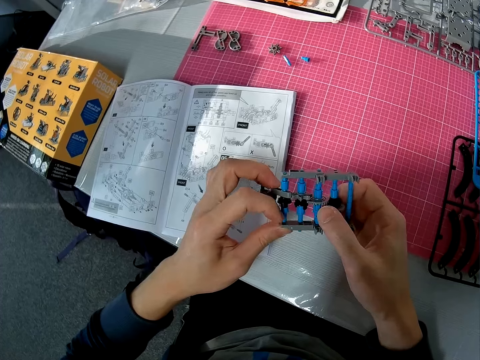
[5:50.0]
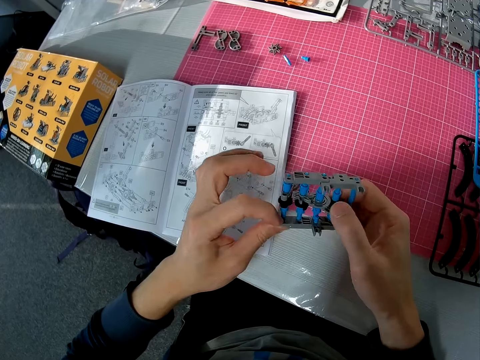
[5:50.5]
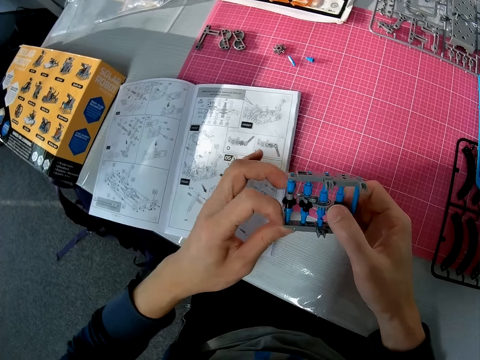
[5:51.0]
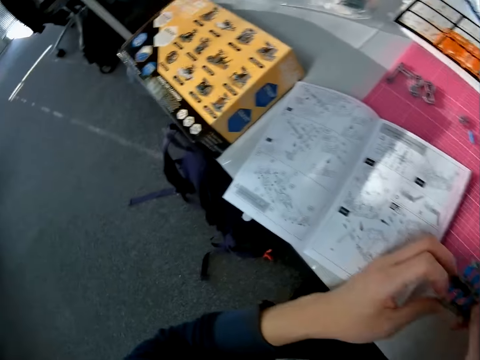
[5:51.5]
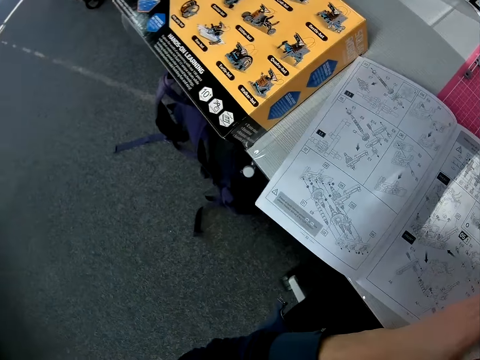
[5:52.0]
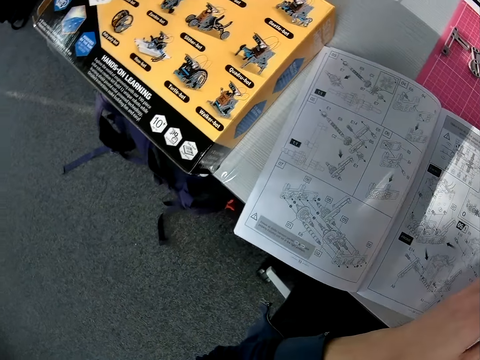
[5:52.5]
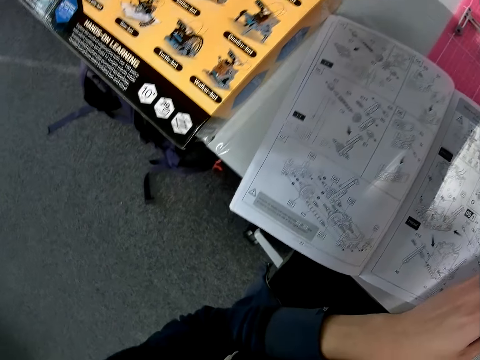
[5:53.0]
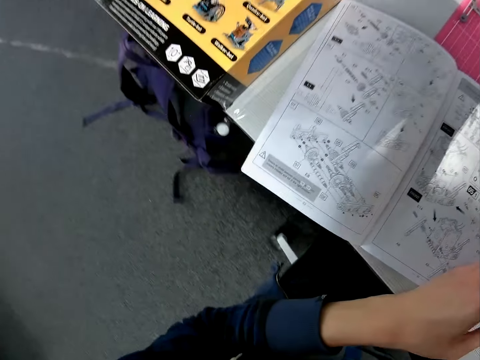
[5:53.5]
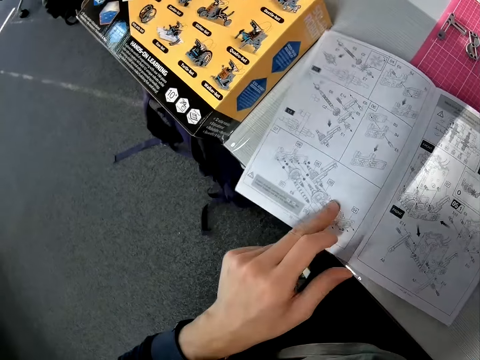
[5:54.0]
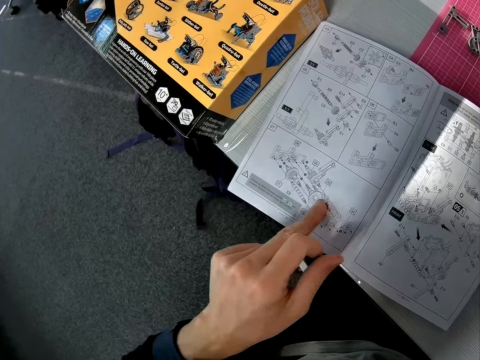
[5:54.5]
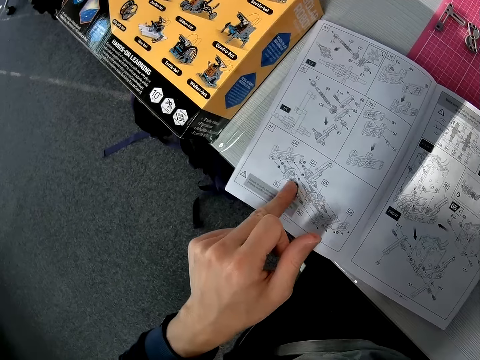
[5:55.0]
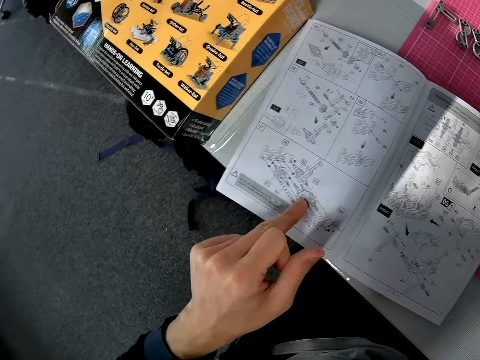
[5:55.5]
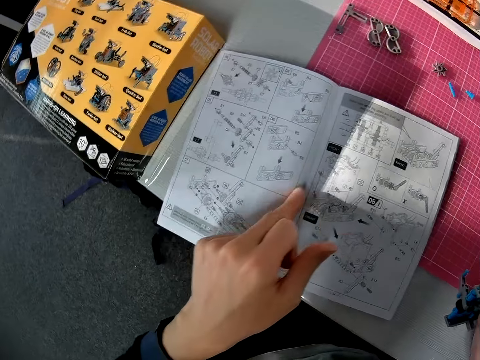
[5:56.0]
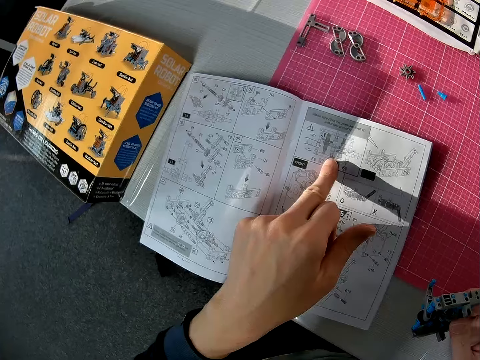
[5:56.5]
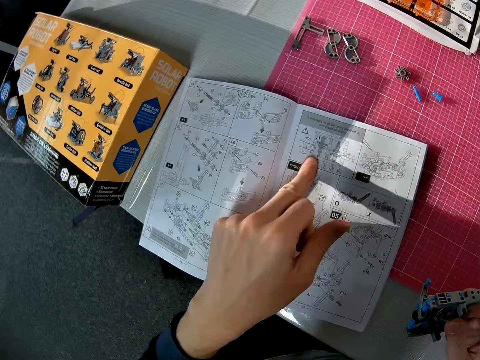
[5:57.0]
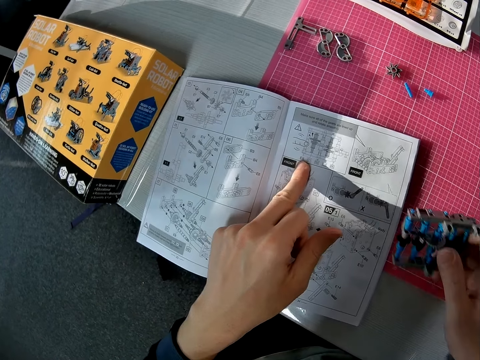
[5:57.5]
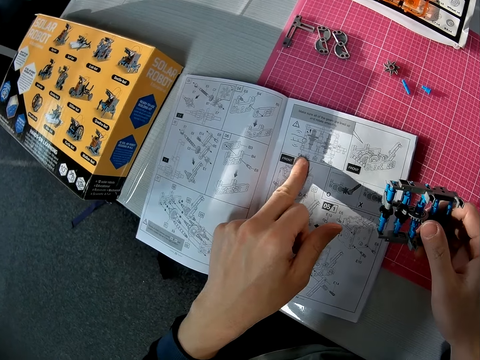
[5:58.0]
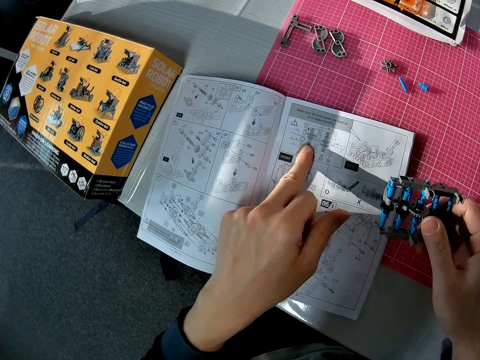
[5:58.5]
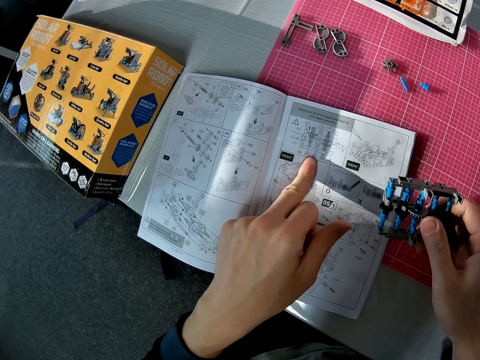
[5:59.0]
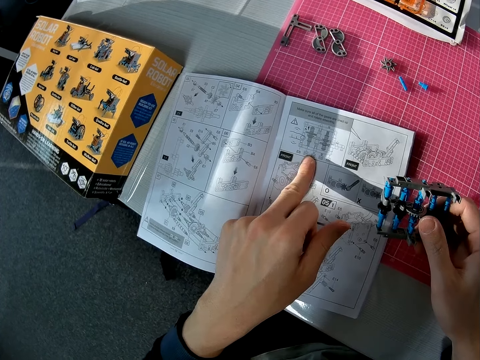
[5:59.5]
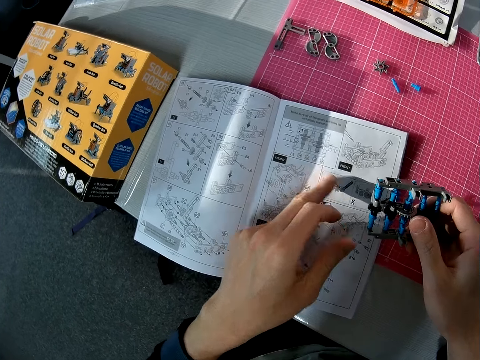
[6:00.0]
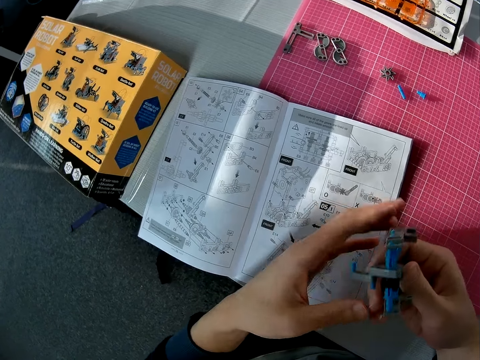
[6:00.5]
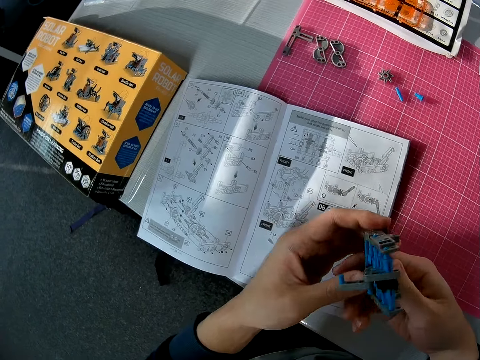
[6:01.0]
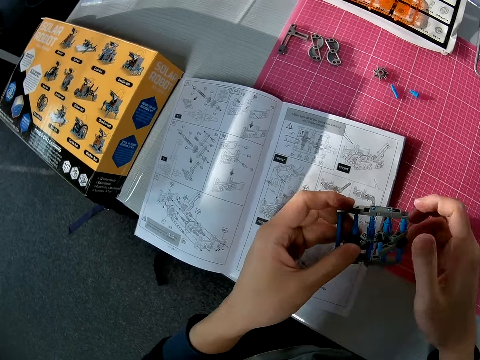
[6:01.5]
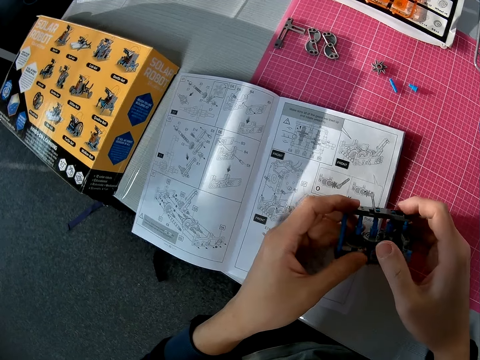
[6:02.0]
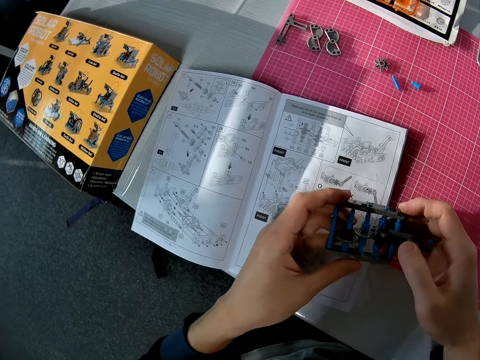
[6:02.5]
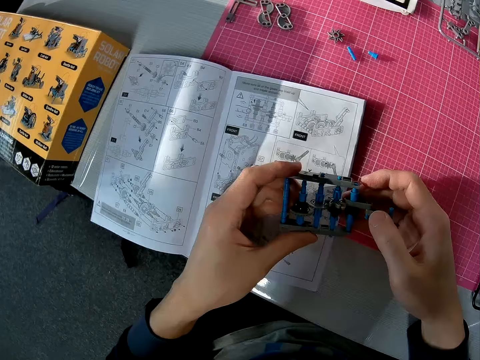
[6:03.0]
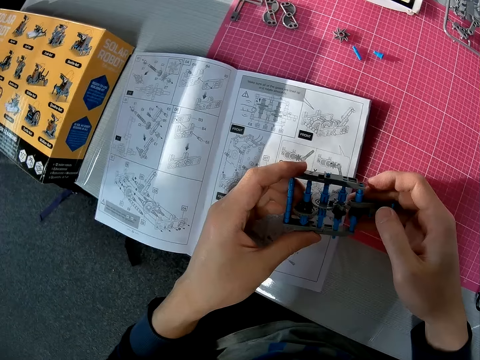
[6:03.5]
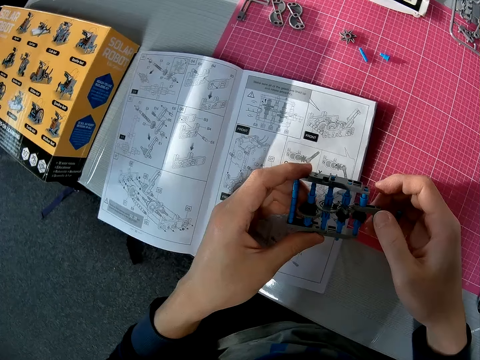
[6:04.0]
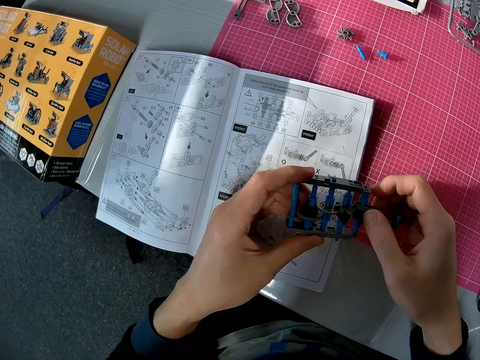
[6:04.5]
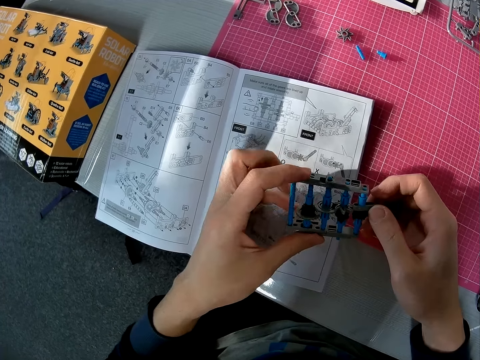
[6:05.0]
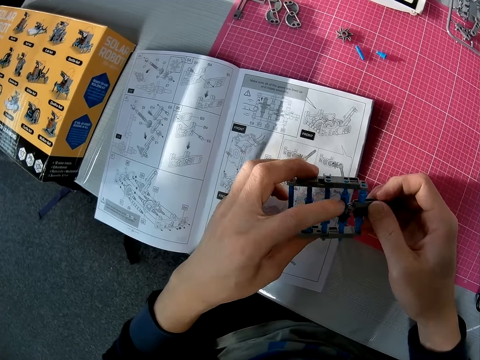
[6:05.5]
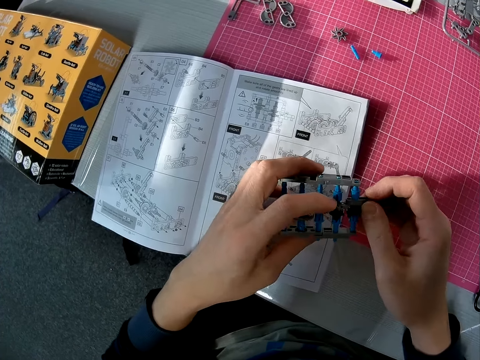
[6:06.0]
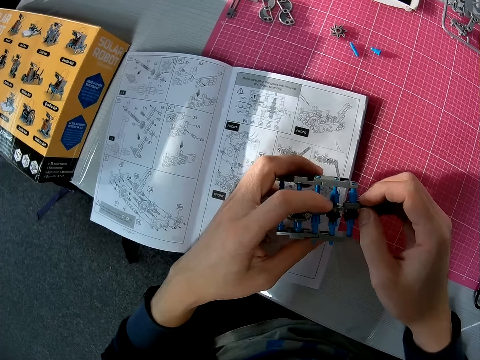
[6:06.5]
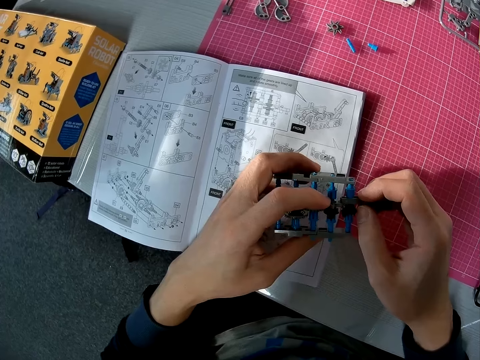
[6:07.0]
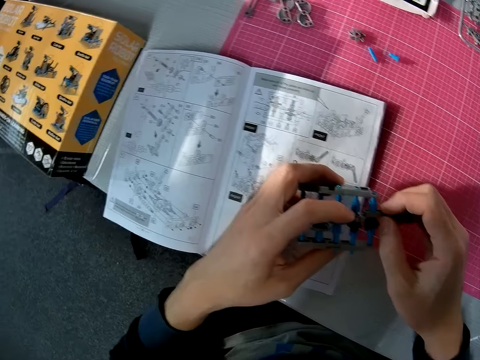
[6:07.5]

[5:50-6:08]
The camera wearer looks through a page of the solar robot sketch book on the table with his left hand. He fixes the solar robot toy with both hands.

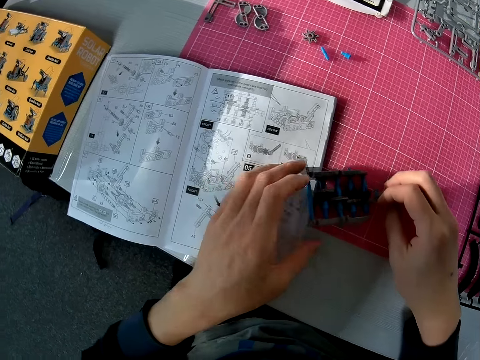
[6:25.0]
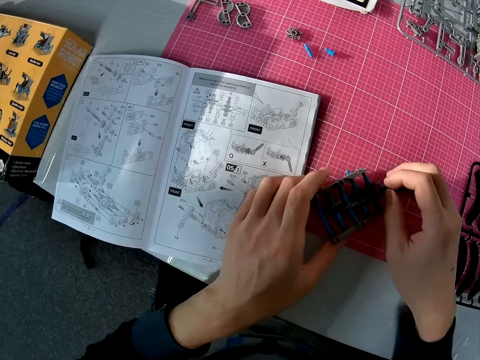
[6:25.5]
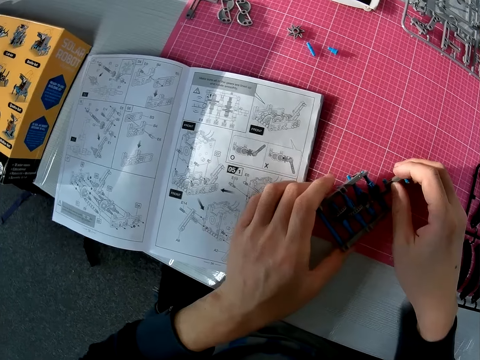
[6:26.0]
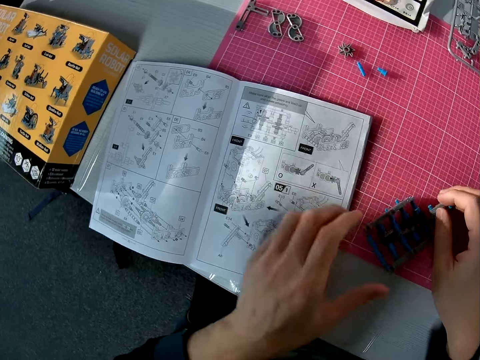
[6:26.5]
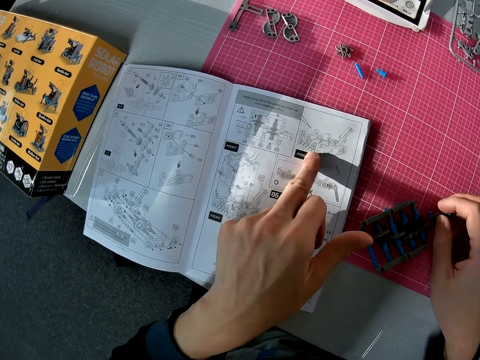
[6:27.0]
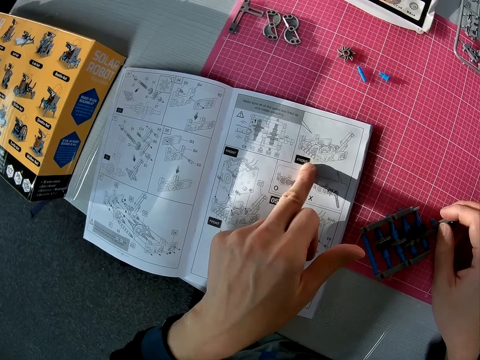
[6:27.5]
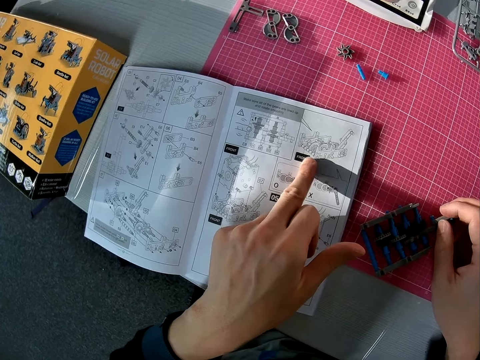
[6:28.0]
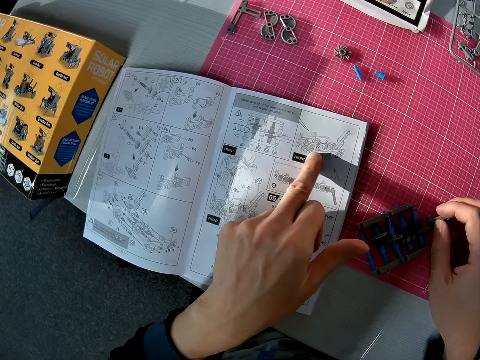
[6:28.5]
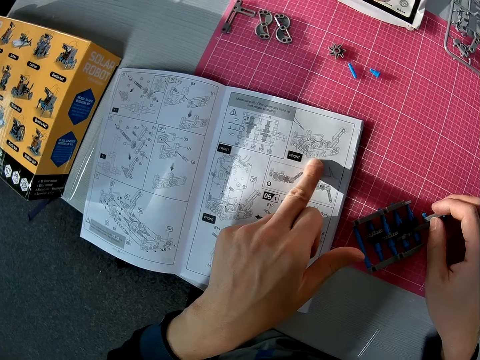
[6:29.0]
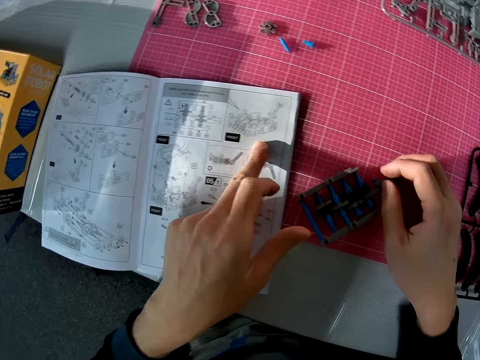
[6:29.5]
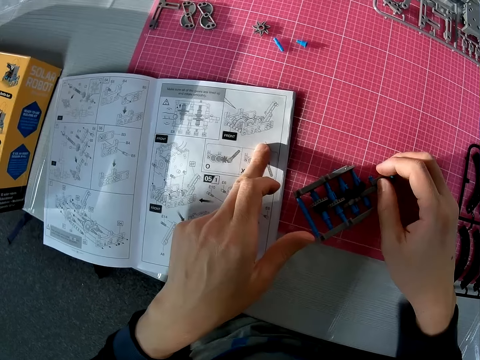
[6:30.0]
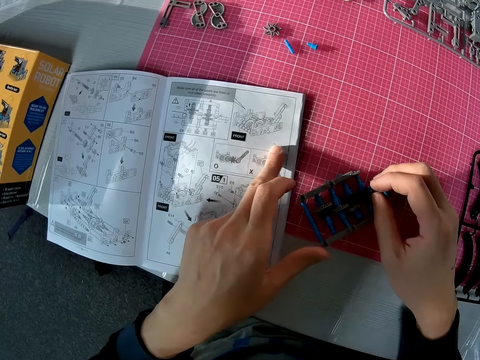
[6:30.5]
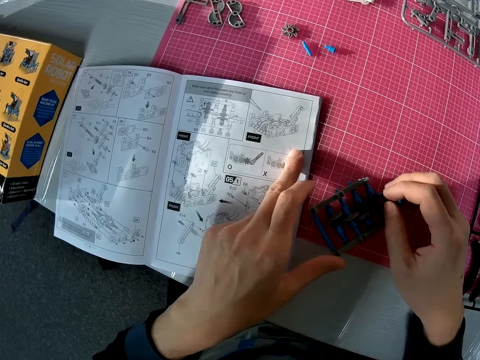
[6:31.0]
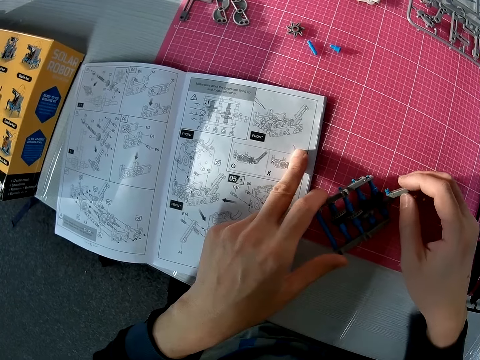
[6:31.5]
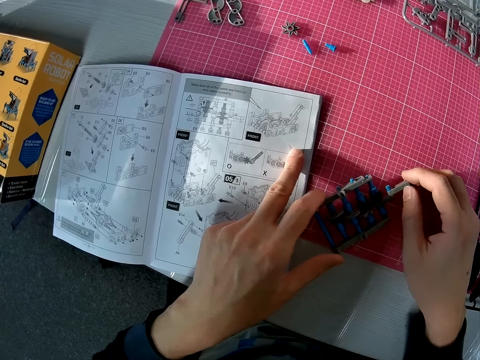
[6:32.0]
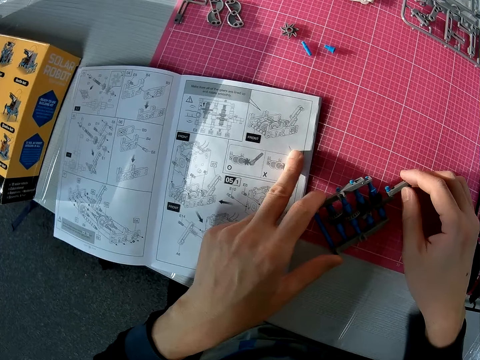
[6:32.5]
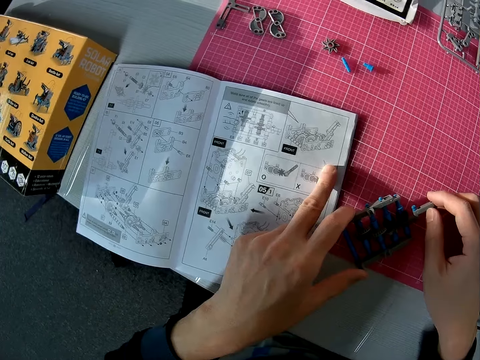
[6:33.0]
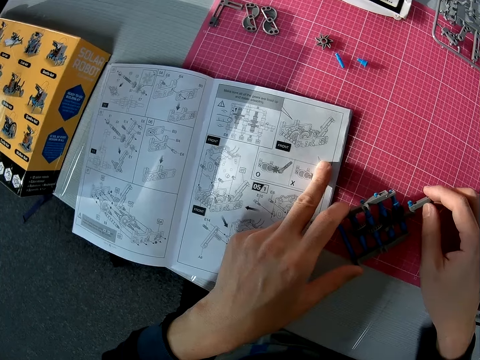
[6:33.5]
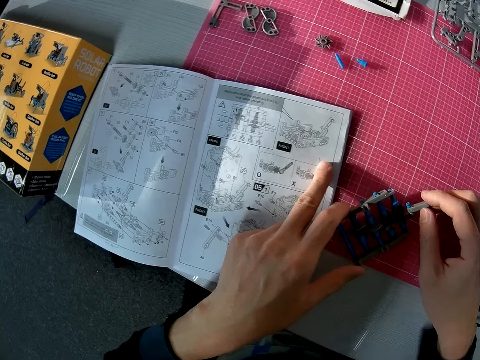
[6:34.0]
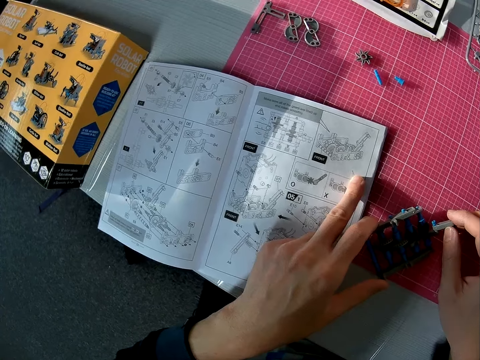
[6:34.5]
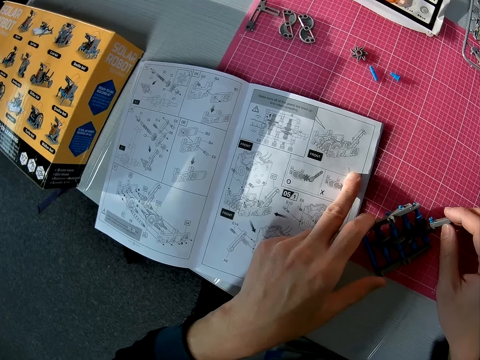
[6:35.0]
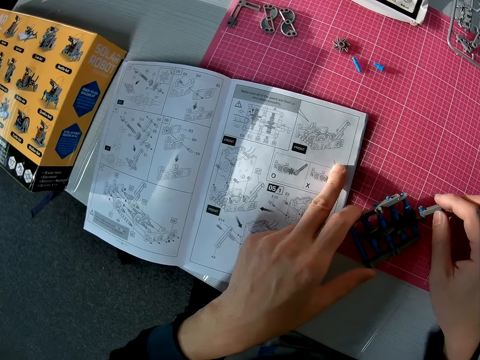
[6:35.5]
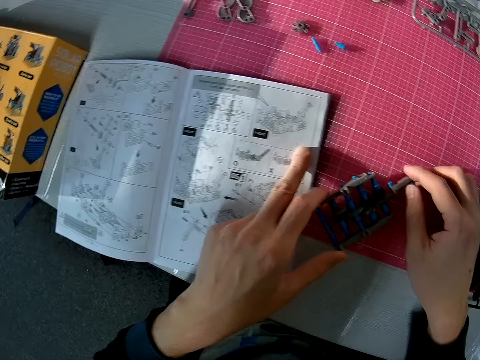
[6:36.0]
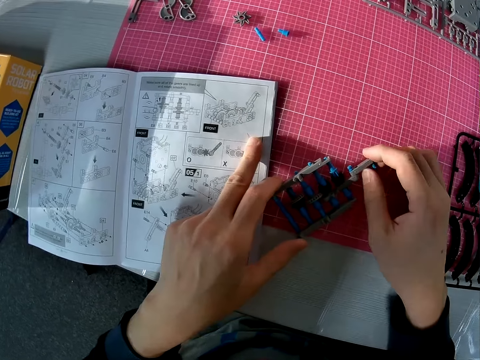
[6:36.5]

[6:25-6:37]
The camera wearer looks through a page of the solar robot sketch book on the table with his left hand. He fixes the solar robot toy.
